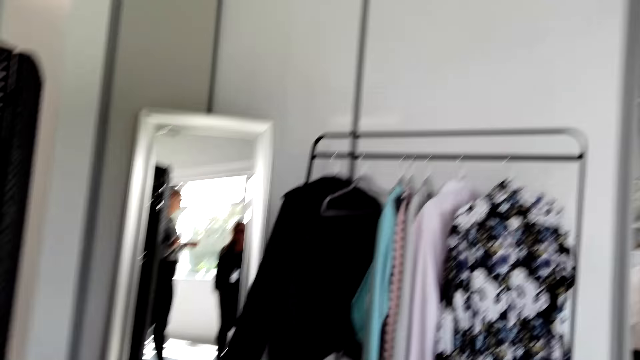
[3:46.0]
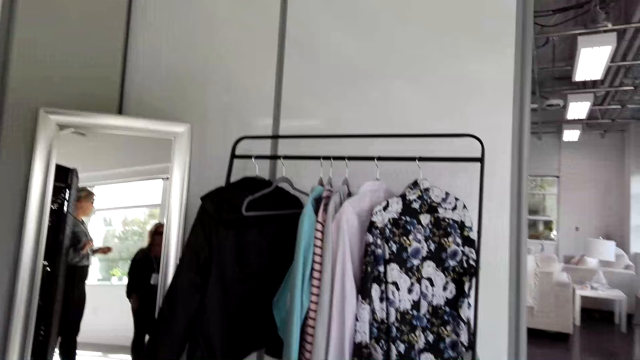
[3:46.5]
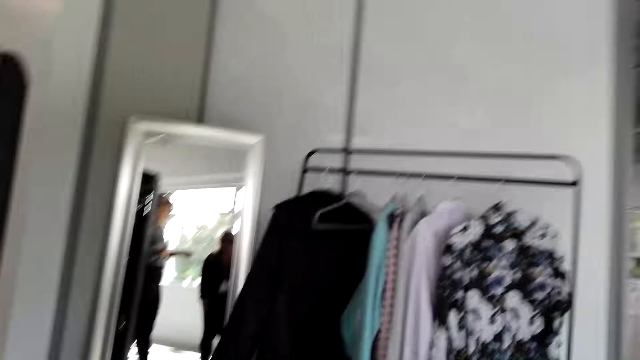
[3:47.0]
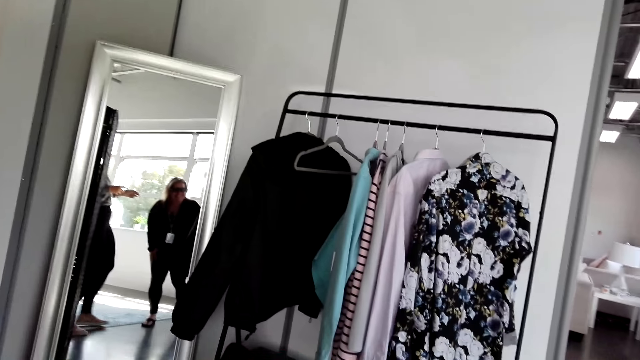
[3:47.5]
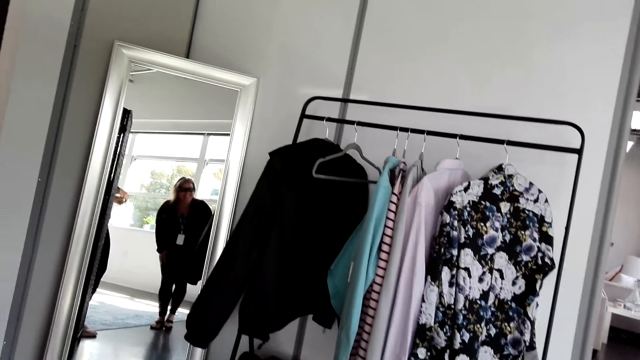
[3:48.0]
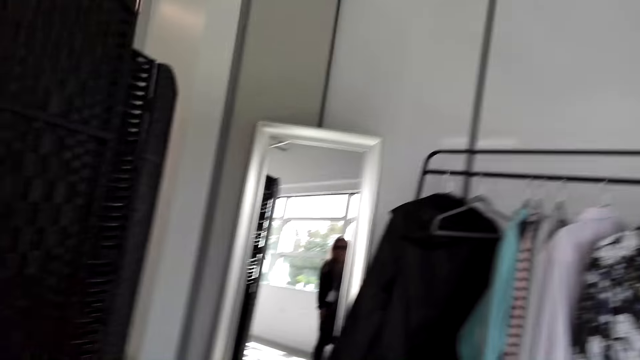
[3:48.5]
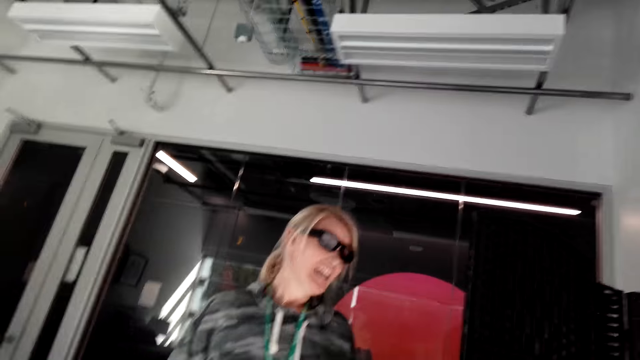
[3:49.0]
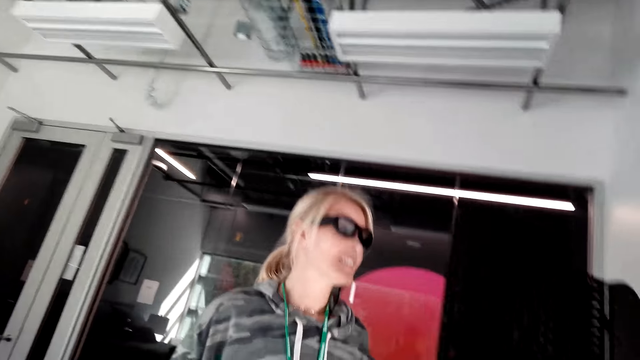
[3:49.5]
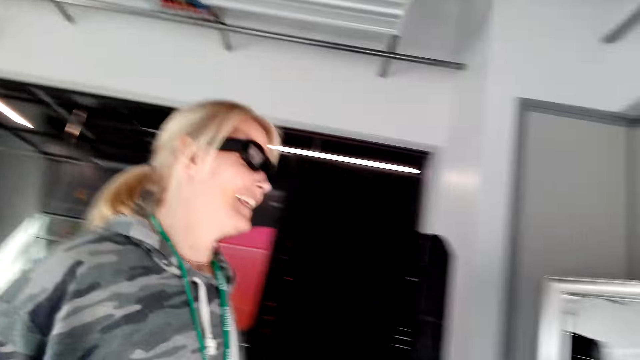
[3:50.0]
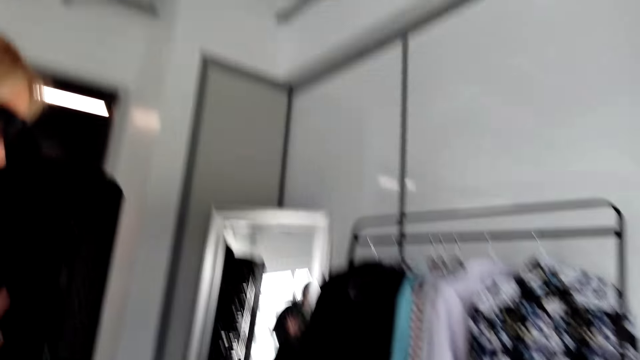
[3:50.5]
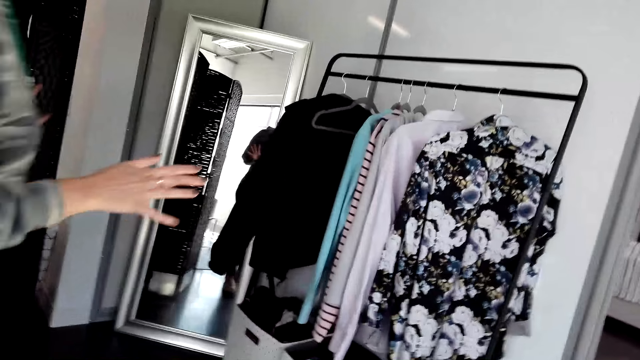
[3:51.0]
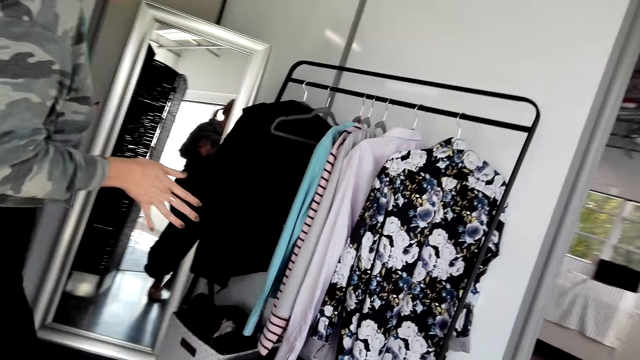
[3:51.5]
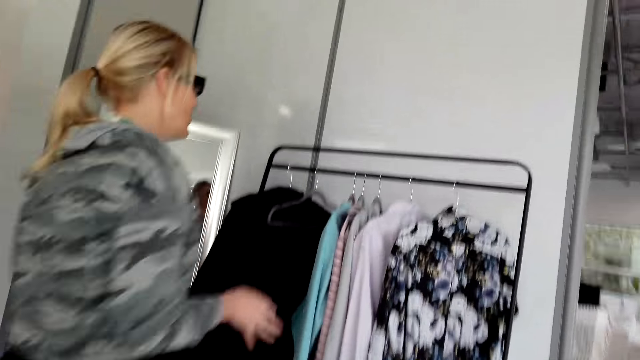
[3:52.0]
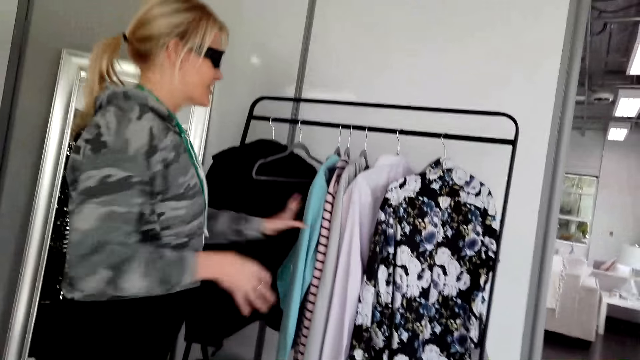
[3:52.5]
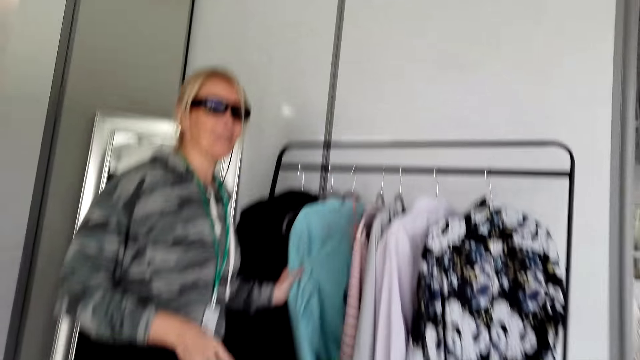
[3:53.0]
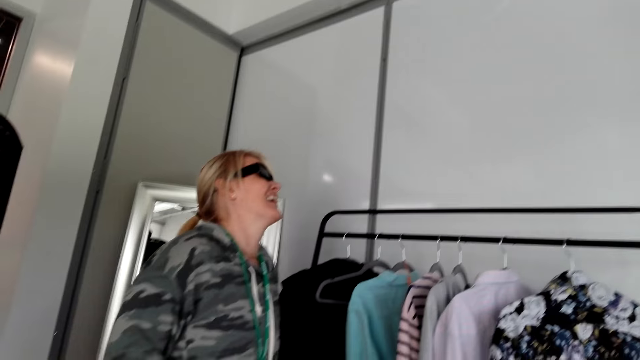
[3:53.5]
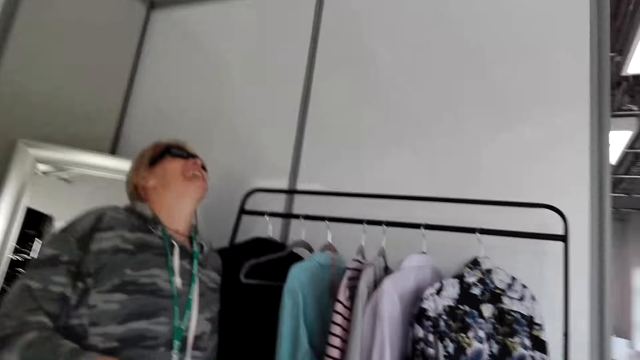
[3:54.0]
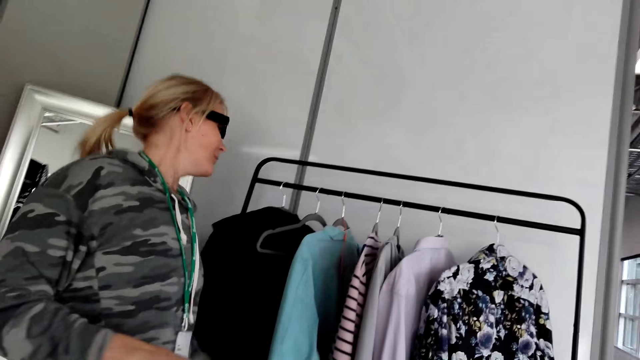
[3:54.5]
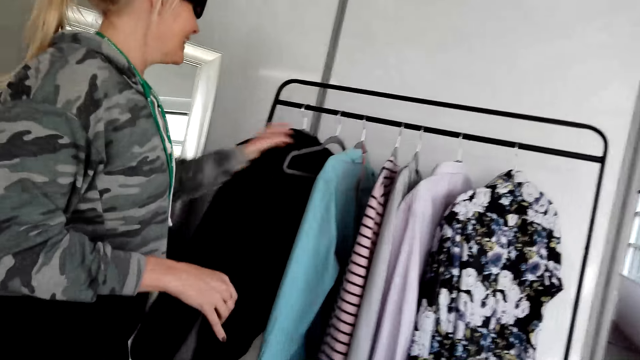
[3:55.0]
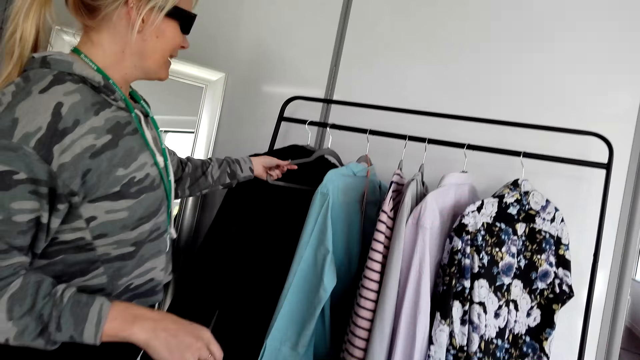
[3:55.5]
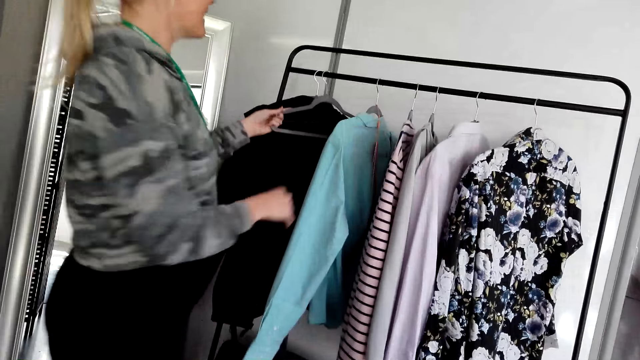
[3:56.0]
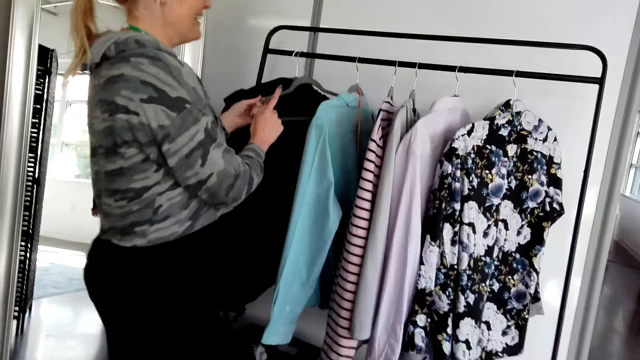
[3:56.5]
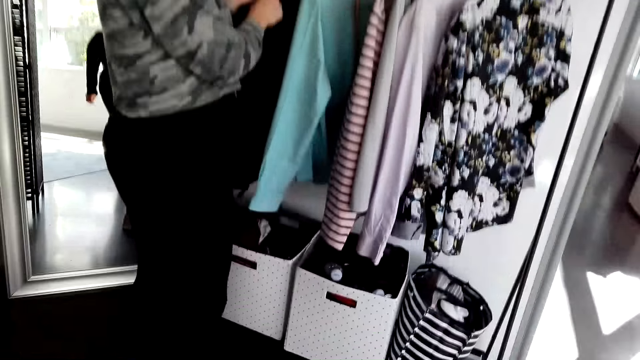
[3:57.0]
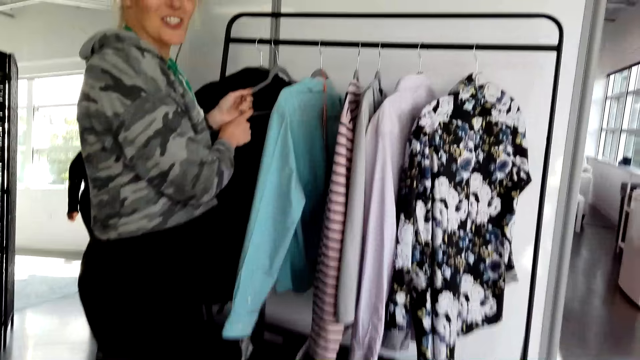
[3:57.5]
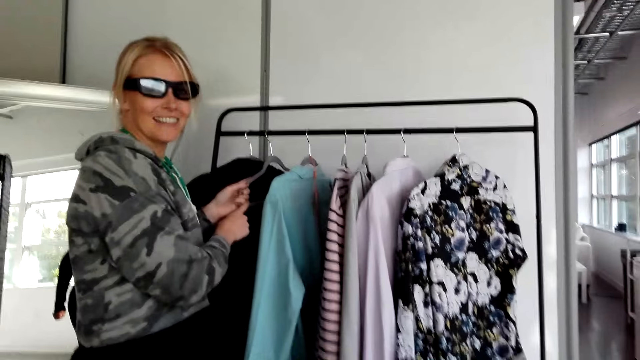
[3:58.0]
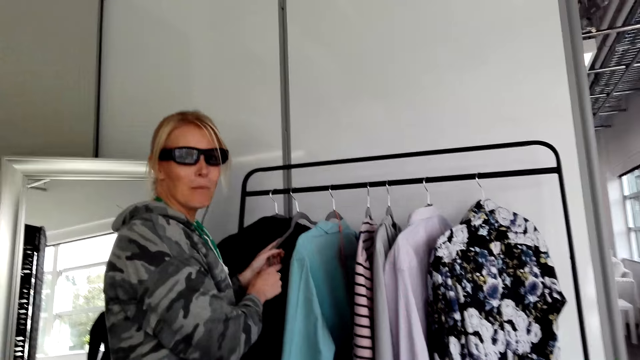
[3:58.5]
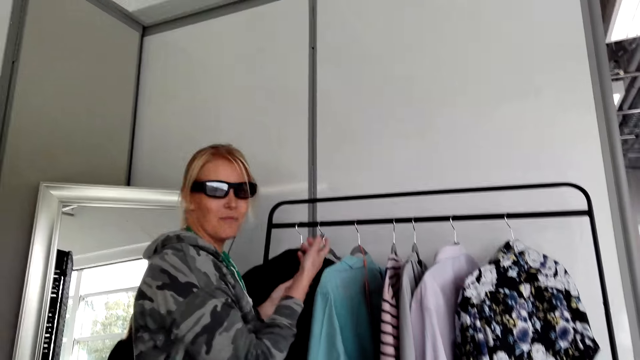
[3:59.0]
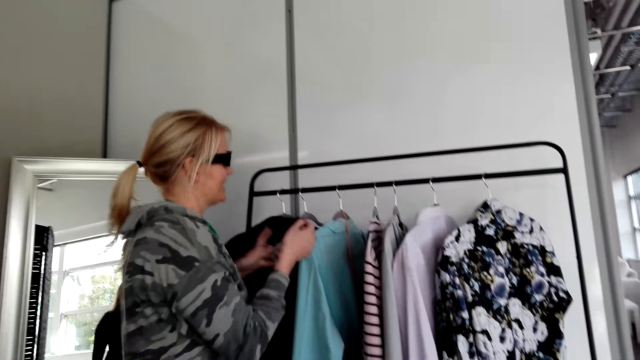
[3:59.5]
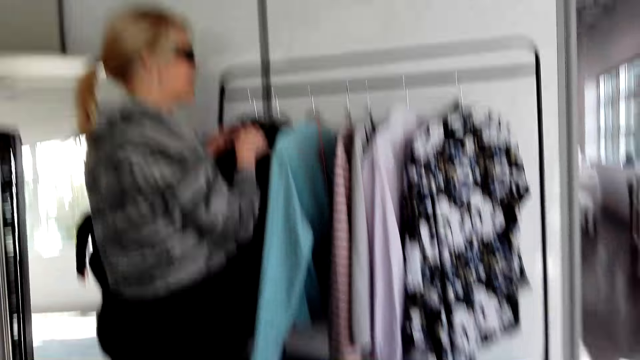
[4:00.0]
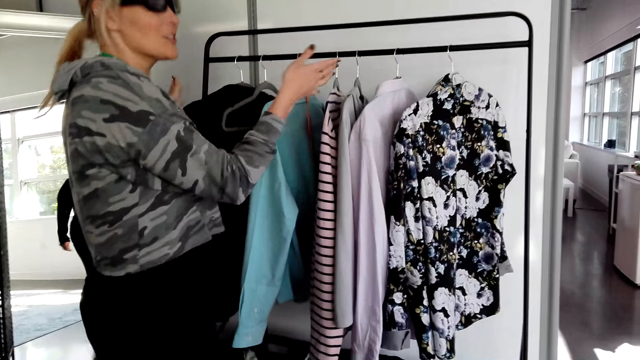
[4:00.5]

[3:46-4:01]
The camera wearer laughs. A person talks. The person touches clothes on the rack. The person holds a hanger from the holder on the rack while talking.

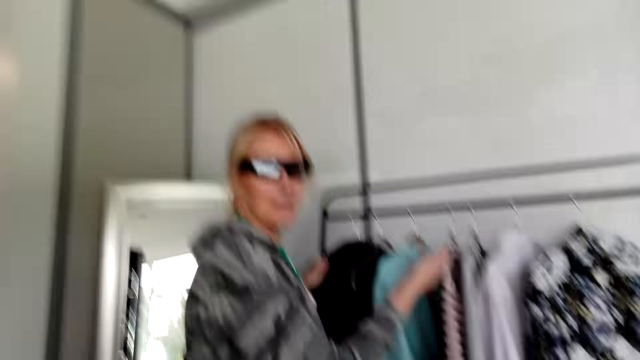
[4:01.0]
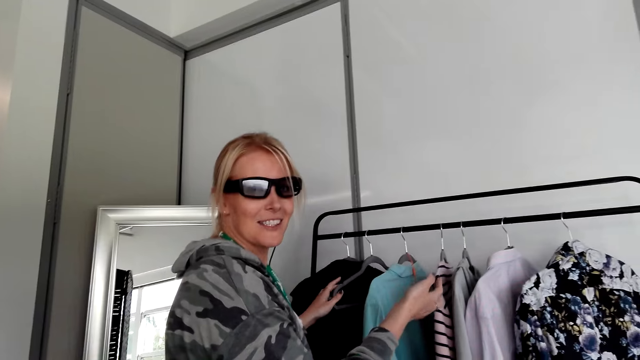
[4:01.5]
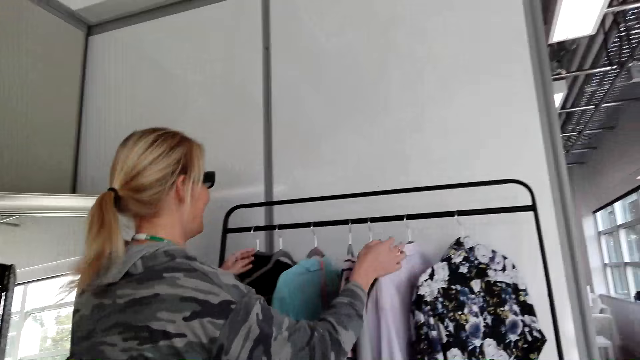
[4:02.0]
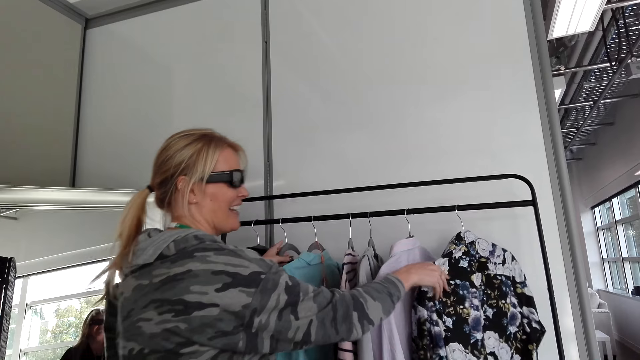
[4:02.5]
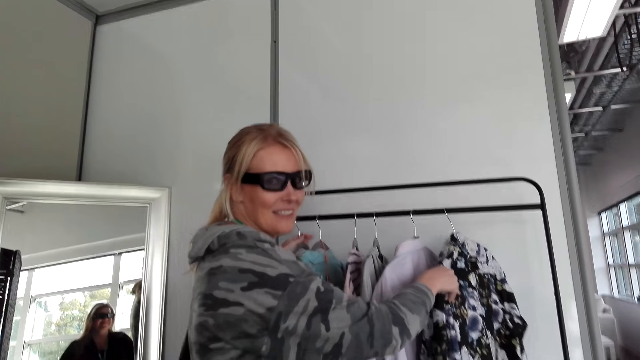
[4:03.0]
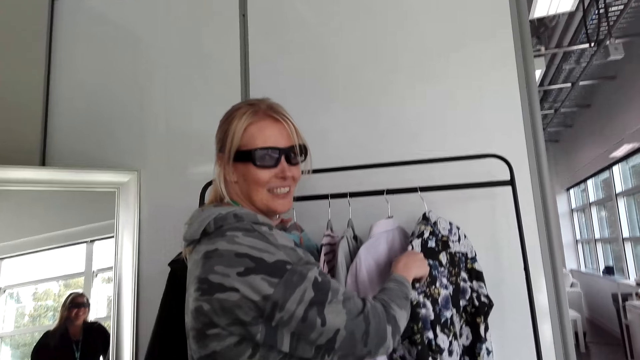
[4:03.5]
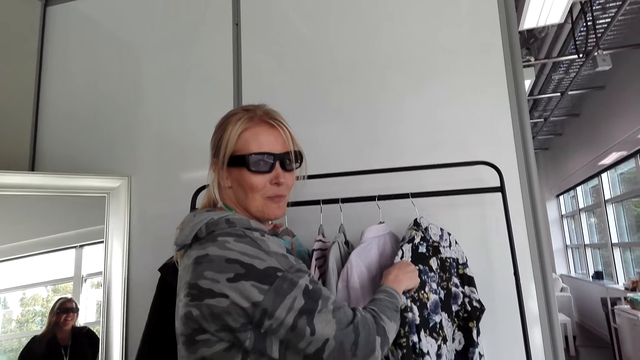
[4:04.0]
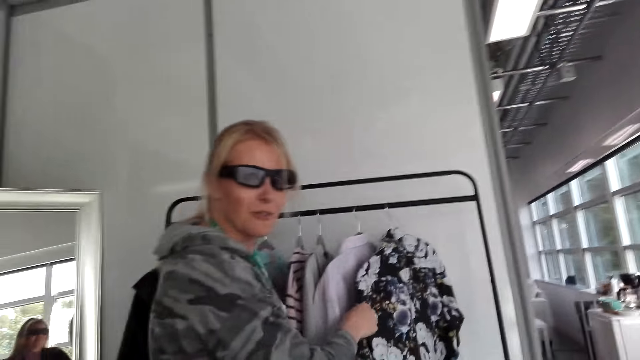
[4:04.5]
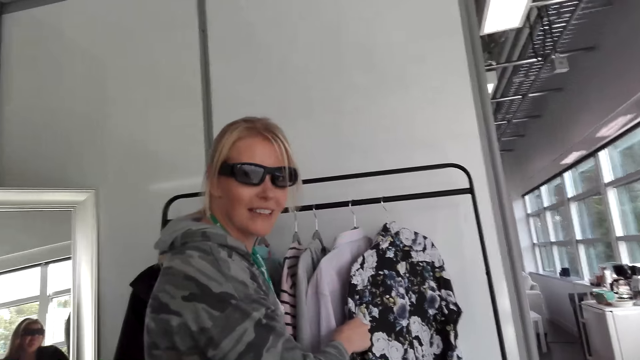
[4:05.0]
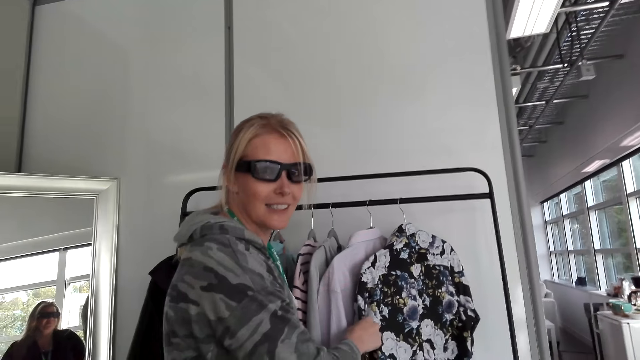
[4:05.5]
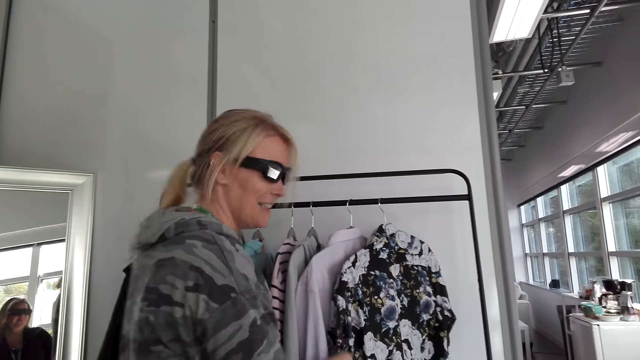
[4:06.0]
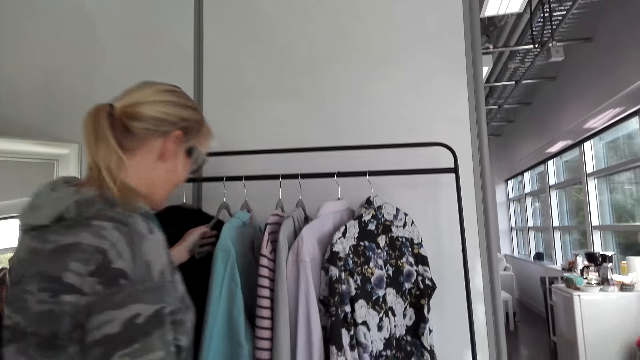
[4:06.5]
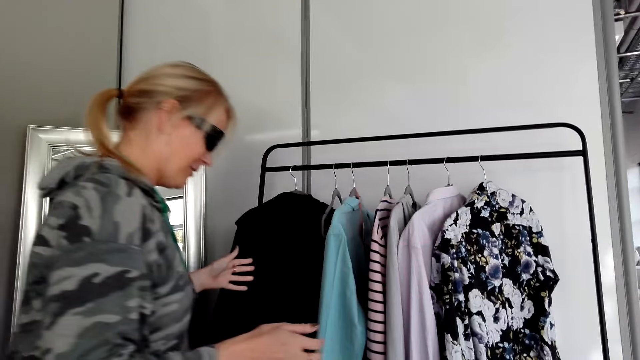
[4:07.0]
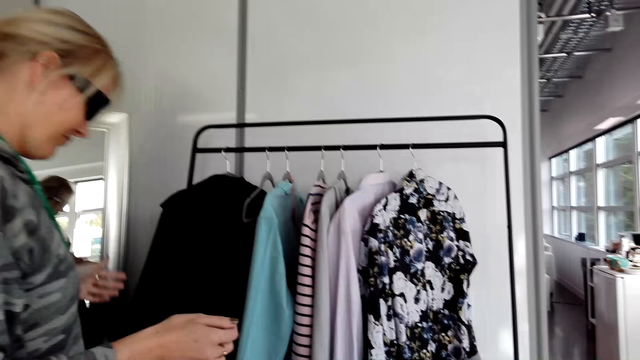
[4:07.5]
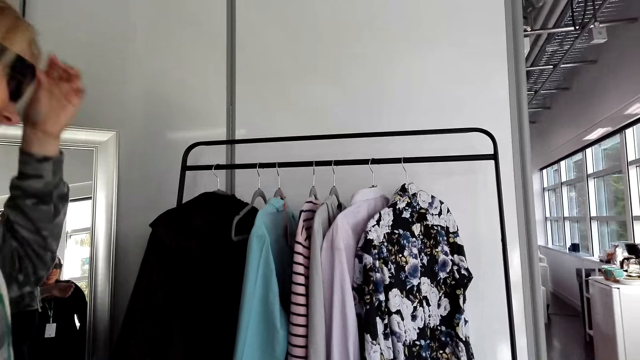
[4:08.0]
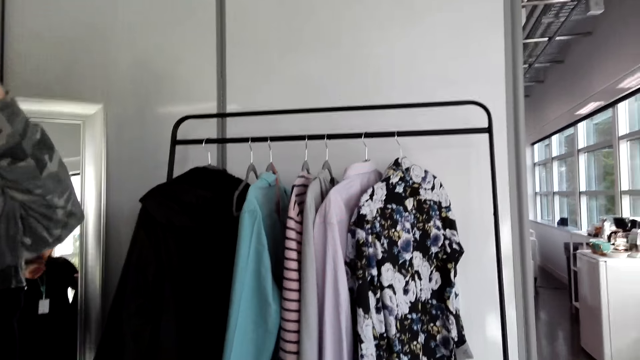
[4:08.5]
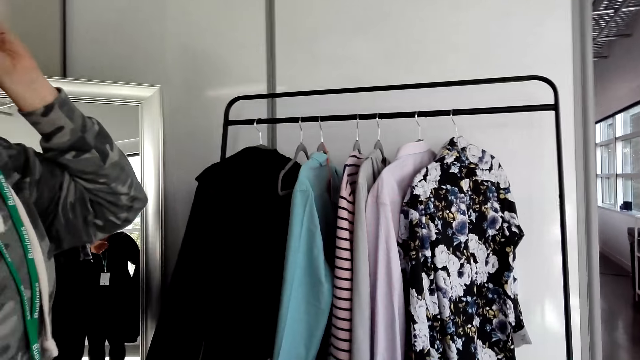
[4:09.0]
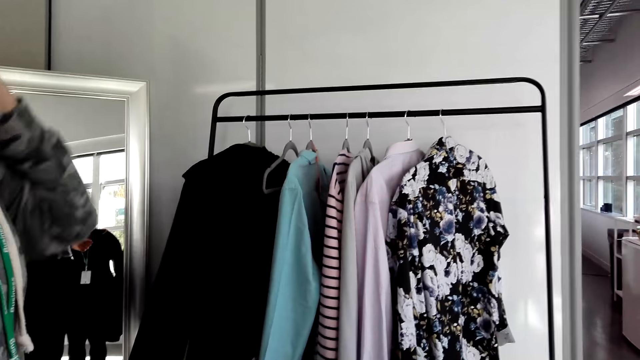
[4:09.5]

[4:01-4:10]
A person touches clothes on the rack. The camera wearer talks.
